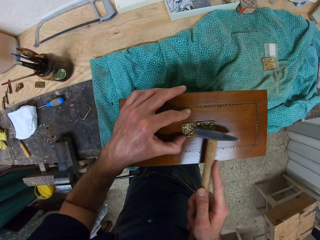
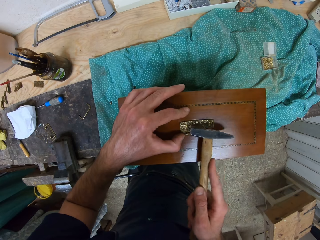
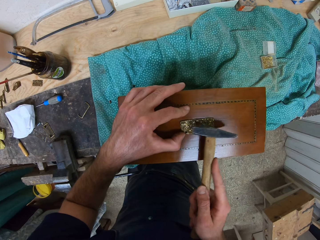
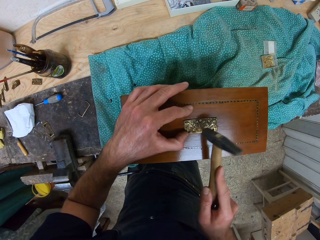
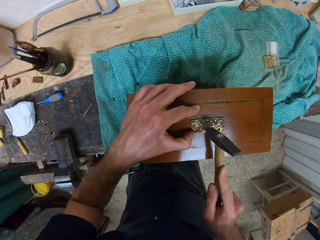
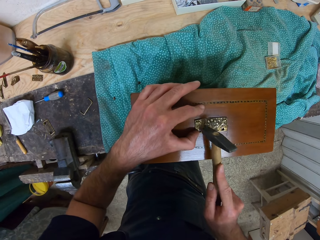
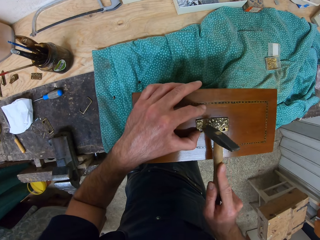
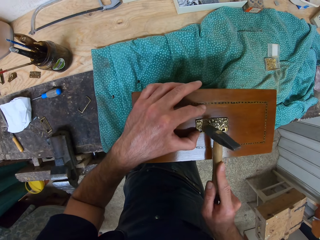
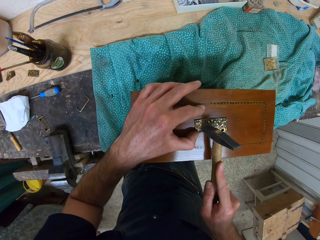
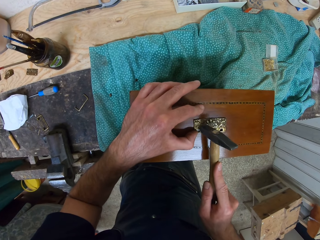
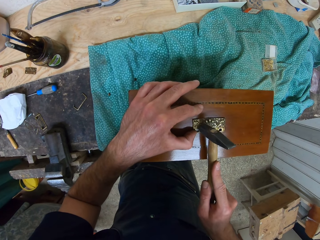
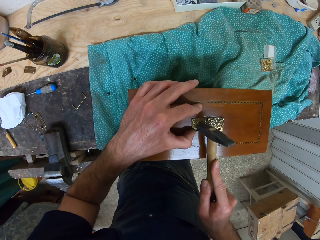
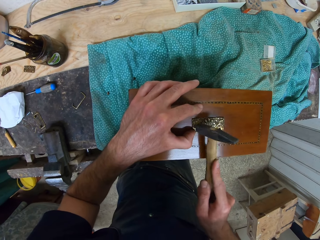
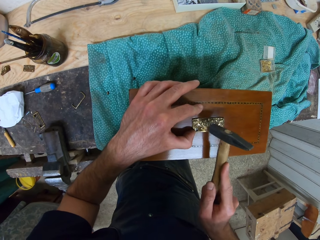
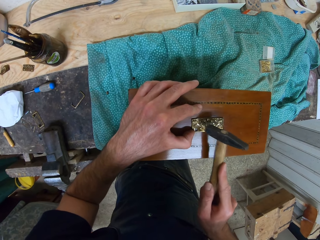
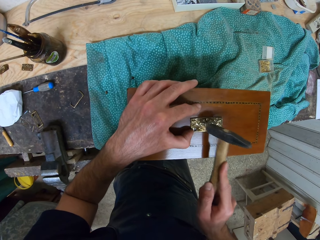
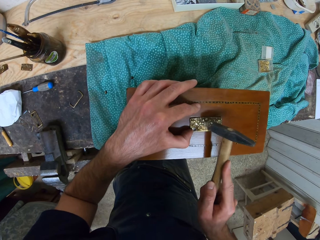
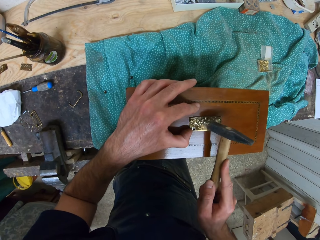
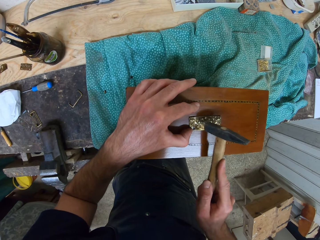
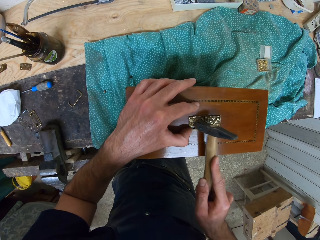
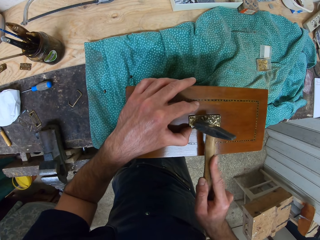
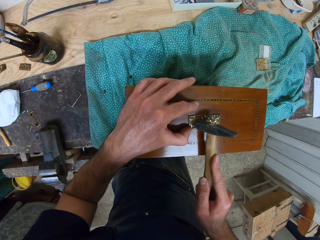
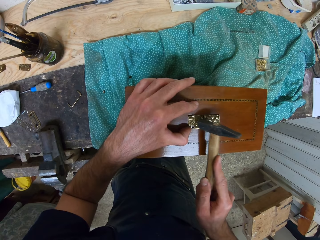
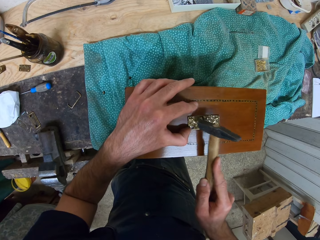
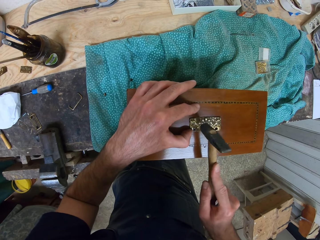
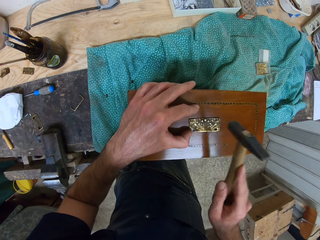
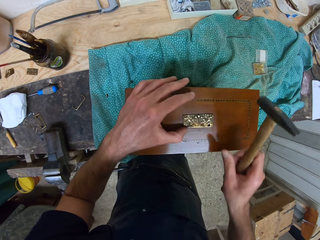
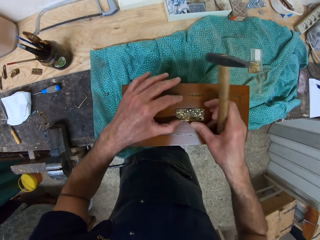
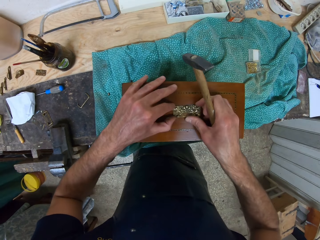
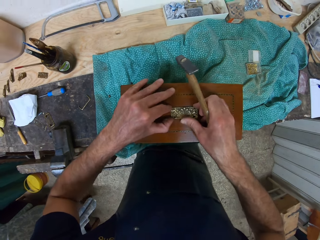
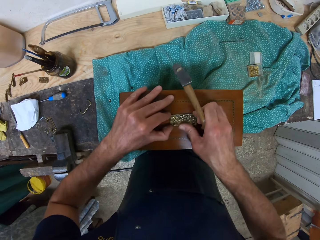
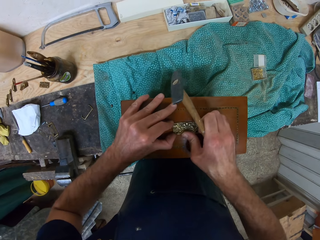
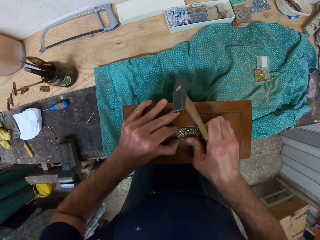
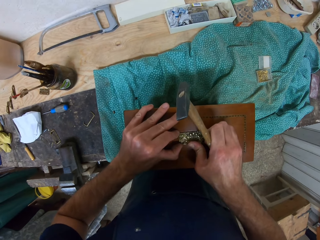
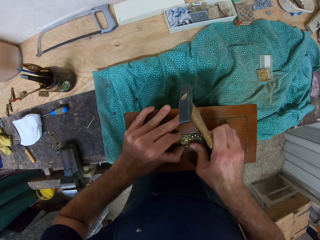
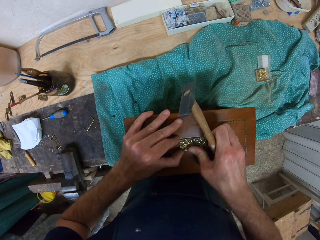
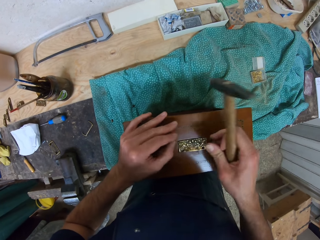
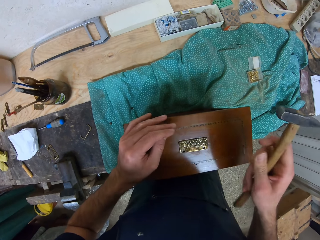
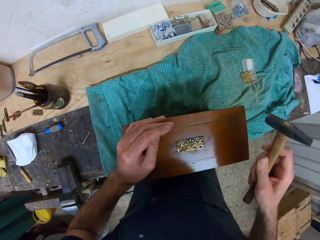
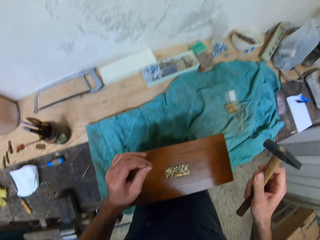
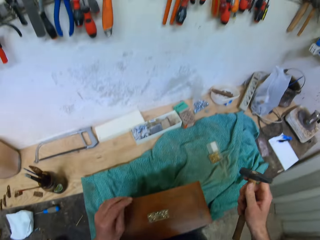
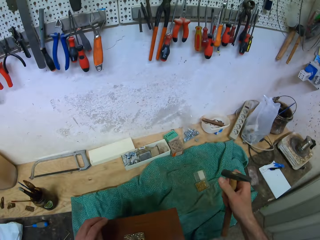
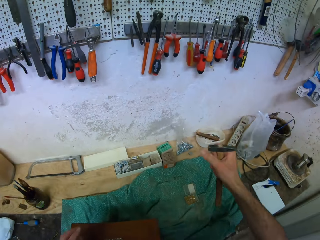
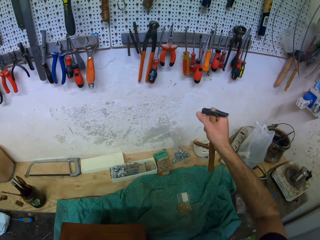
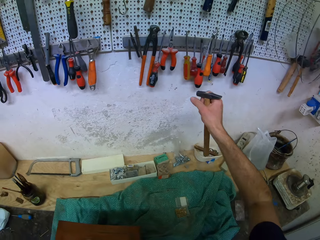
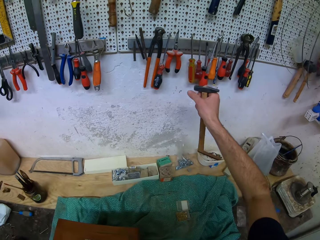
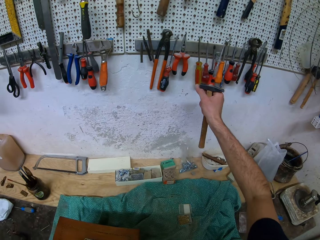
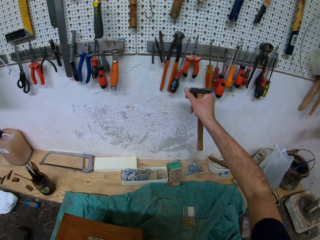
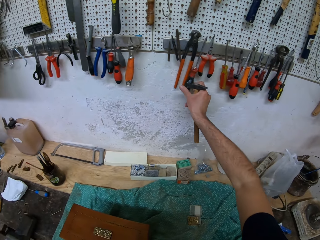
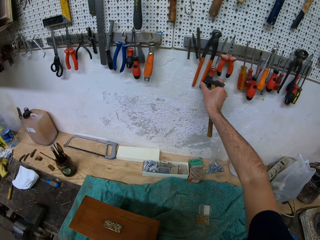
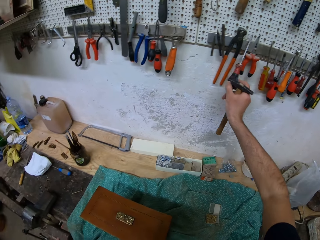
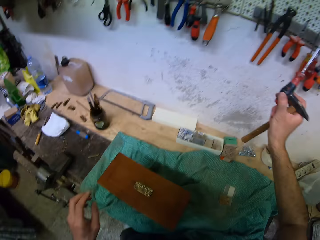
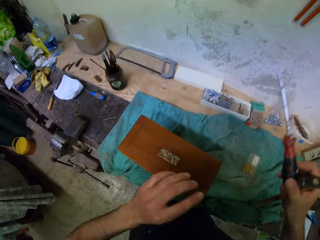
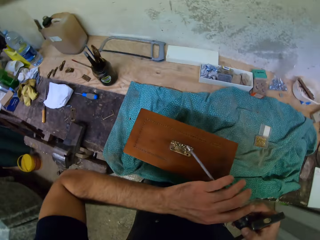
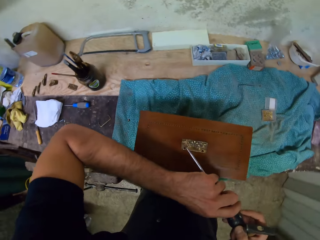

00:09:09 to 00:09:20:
The camera wearer holds a metal sticker. He touches the hinge with his hands. He picks up a screwdriver from a wall of tools with his right hand. He passes the screwdriver to his left hand.

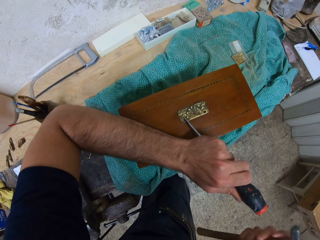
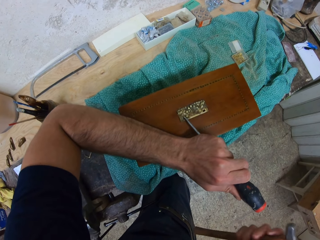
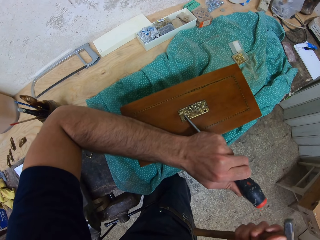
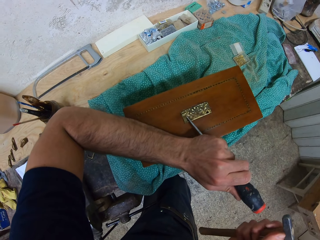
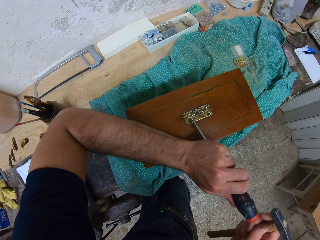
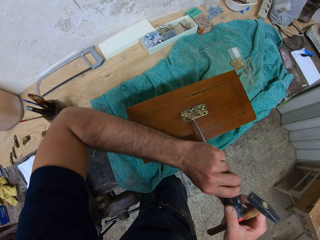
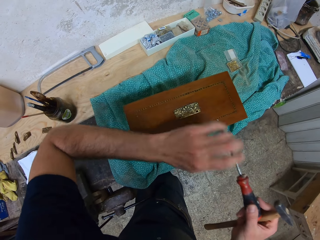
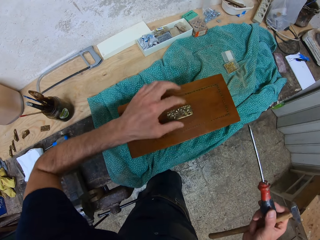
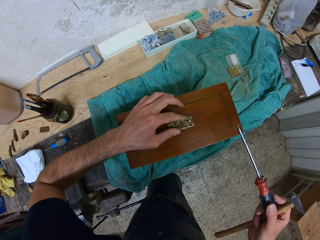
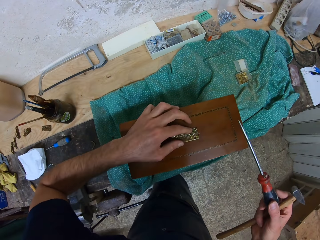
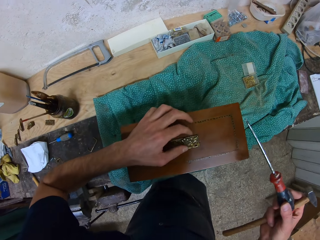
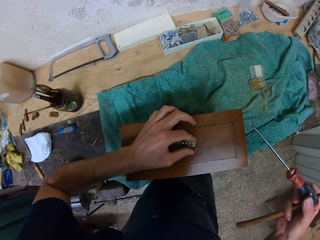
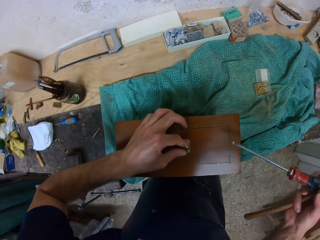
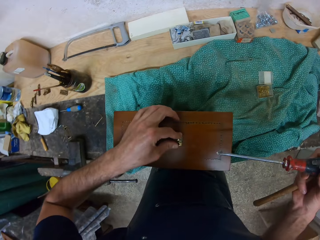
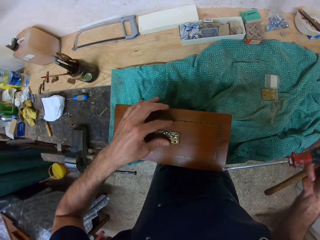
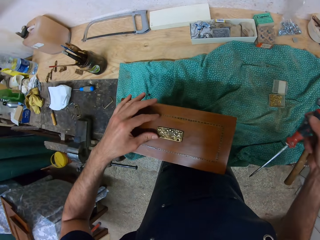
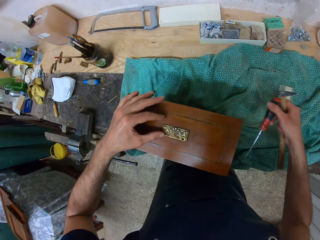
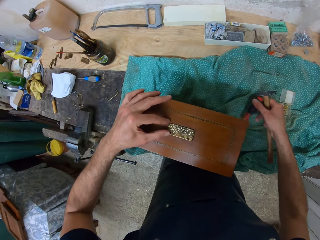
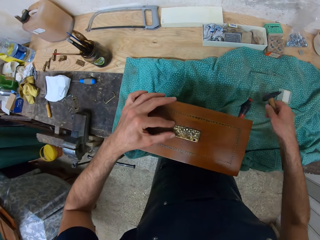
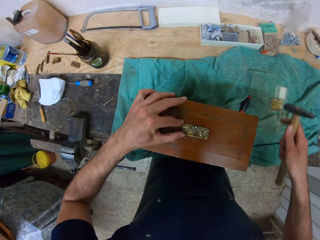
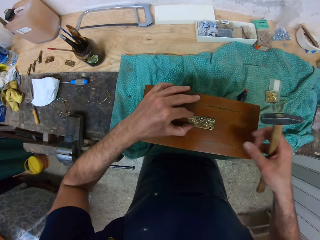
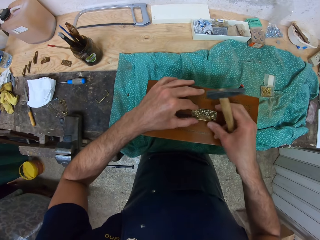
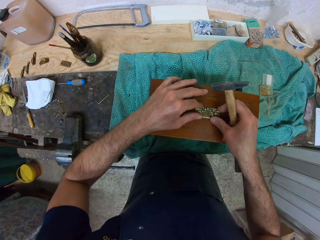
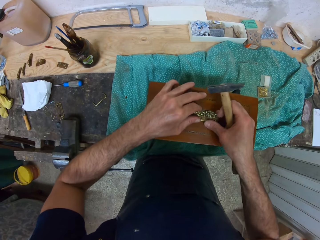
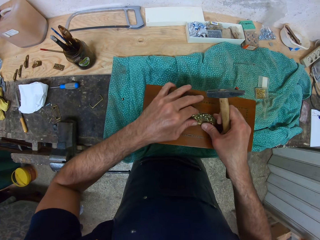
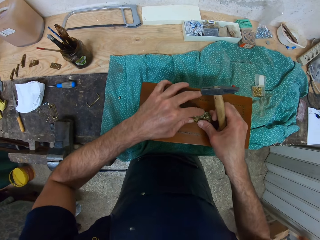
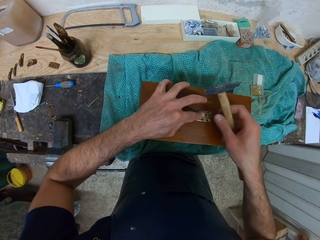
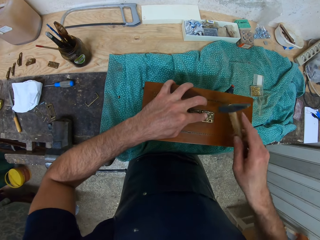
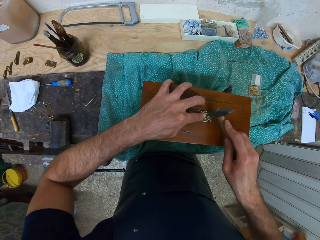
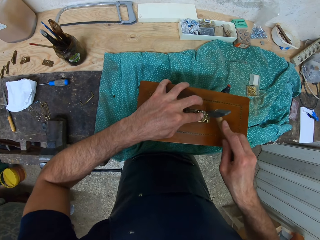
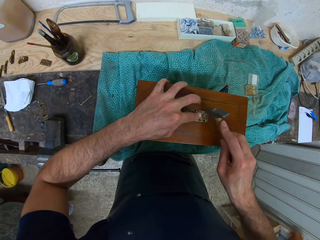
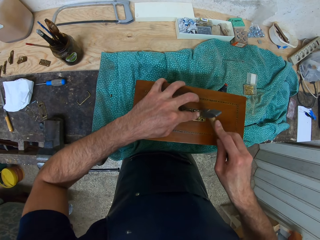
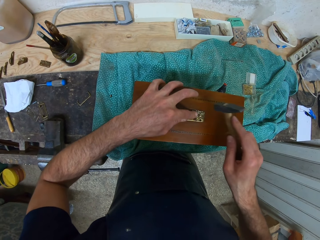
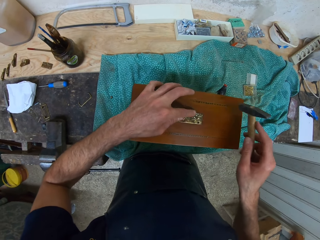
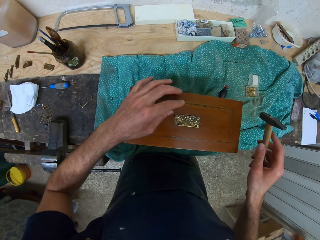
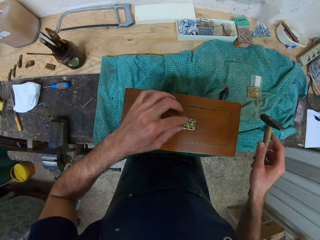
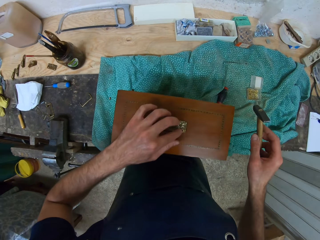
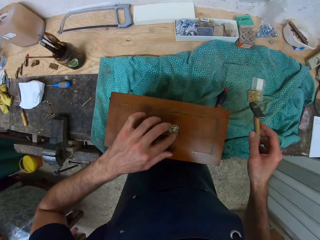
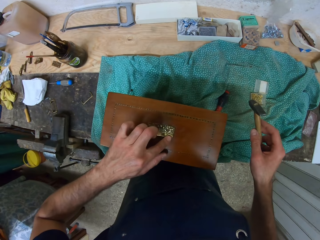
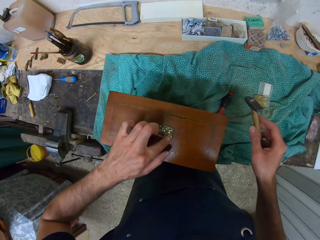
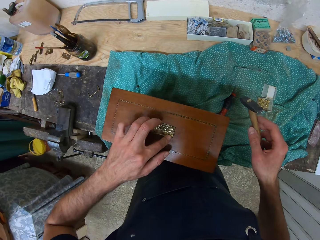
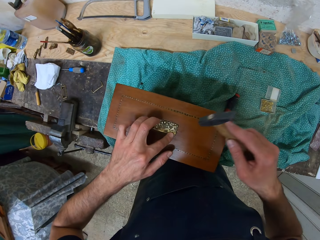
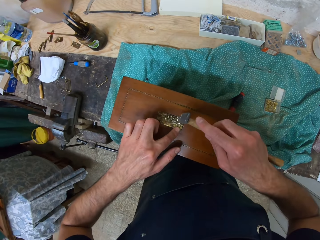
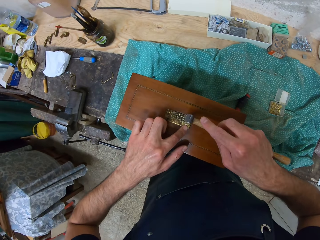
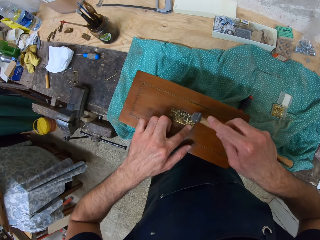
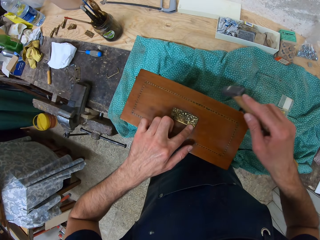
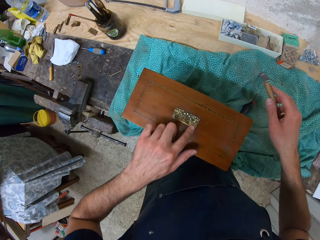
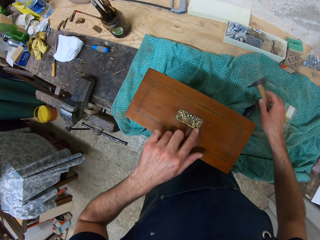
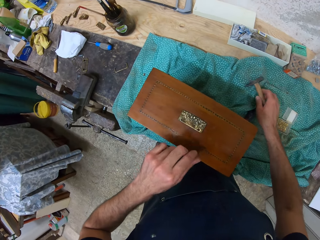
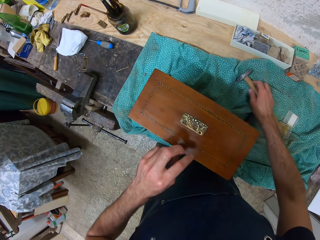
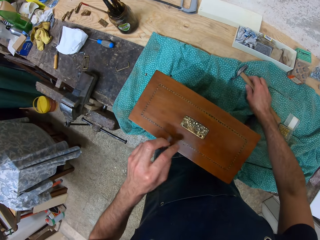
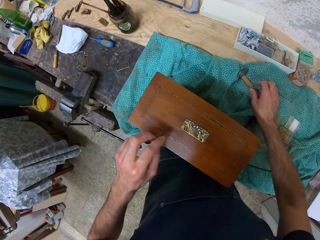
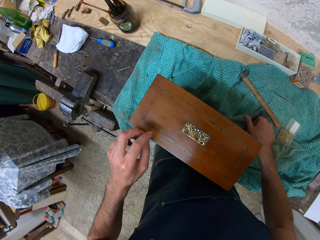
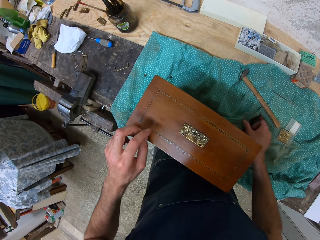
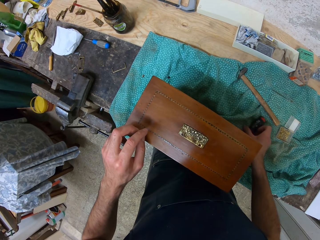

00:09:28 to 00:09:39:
The camera wearer passes the screwdriver from his left hand to his right hand. He touches the metal with his left hand. He drops the screwdriver on the worktable. He works on the metal with both hands. He touches the hinge with his hands. He hits the hinge with his hammer. He drops the hammer in his right hand on the worktable.
